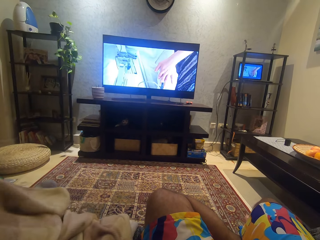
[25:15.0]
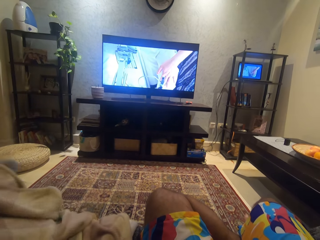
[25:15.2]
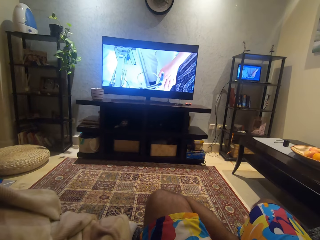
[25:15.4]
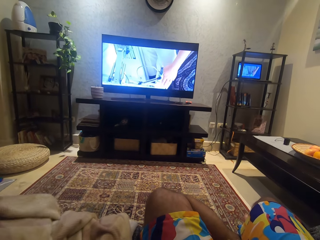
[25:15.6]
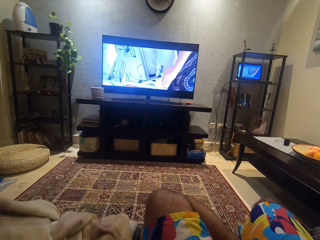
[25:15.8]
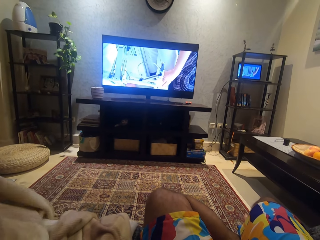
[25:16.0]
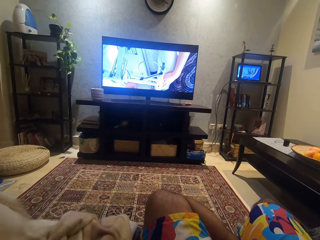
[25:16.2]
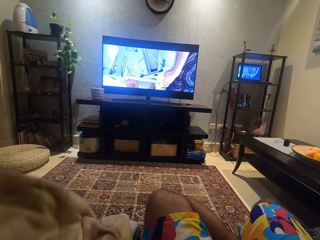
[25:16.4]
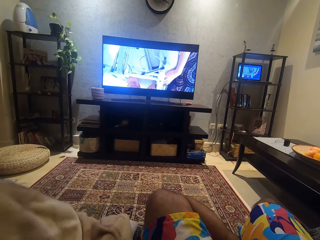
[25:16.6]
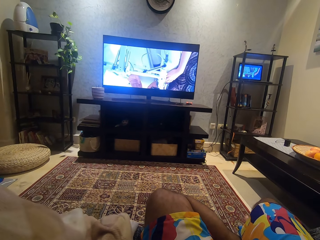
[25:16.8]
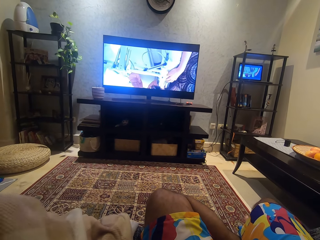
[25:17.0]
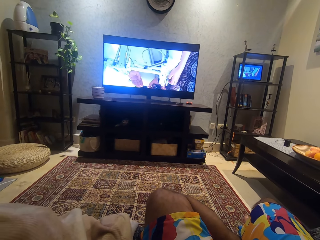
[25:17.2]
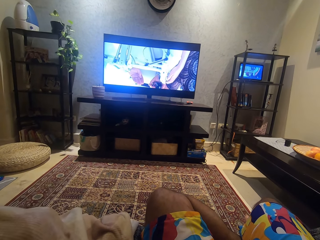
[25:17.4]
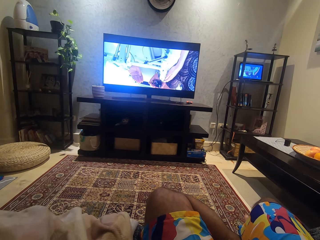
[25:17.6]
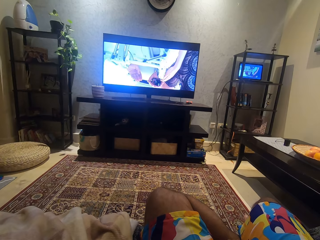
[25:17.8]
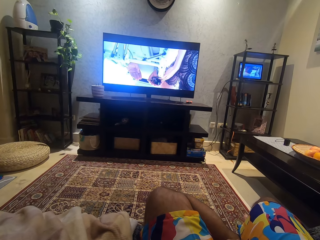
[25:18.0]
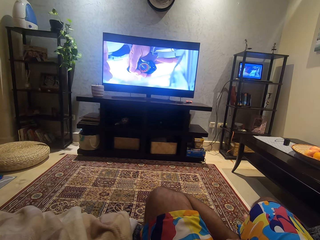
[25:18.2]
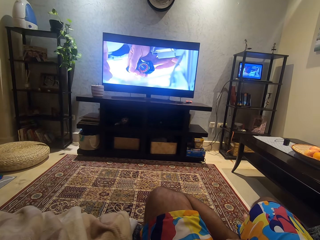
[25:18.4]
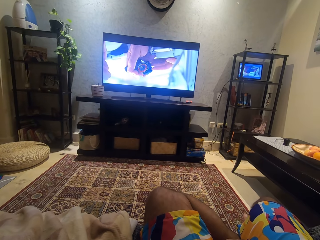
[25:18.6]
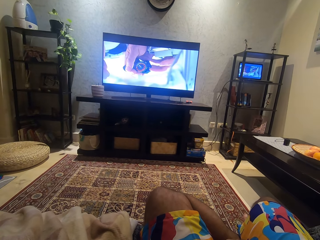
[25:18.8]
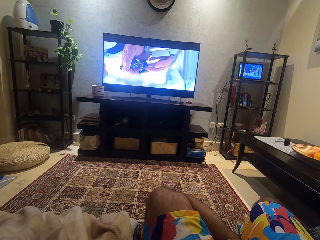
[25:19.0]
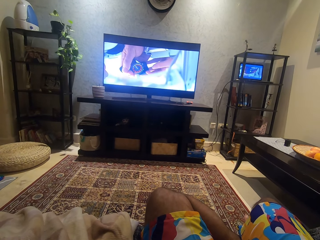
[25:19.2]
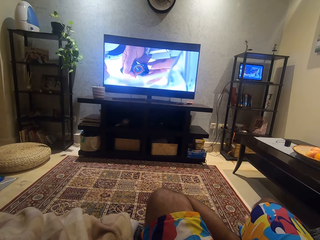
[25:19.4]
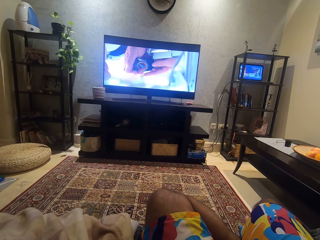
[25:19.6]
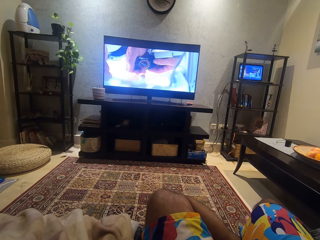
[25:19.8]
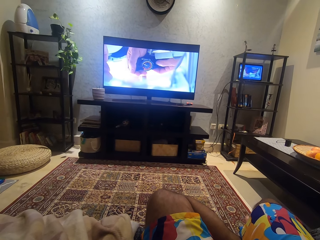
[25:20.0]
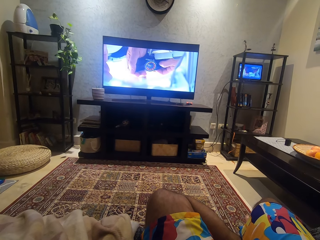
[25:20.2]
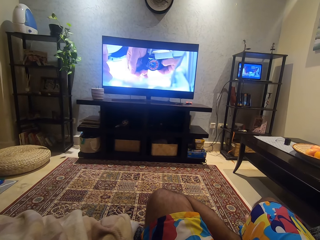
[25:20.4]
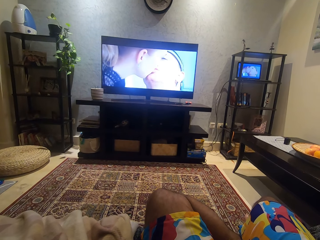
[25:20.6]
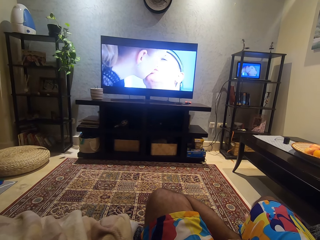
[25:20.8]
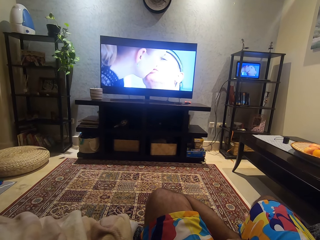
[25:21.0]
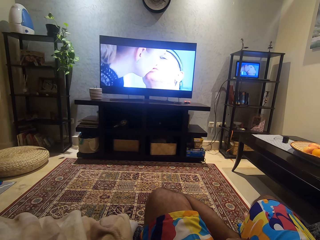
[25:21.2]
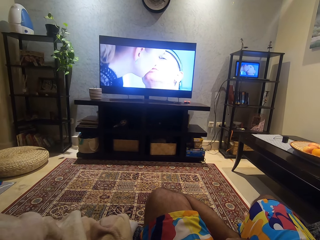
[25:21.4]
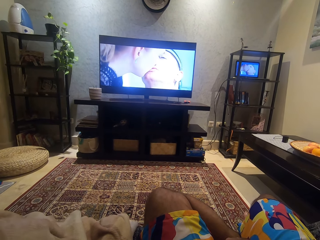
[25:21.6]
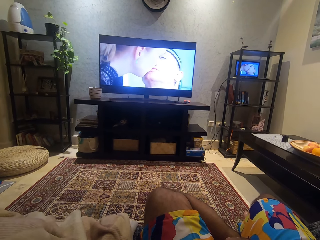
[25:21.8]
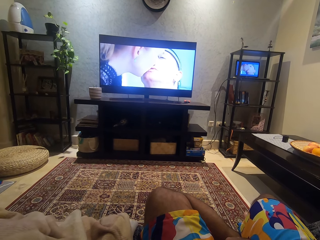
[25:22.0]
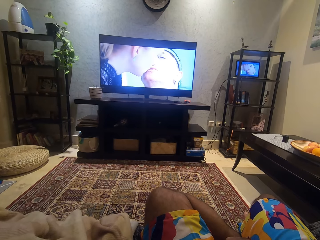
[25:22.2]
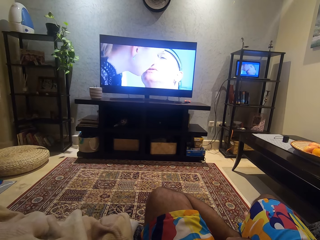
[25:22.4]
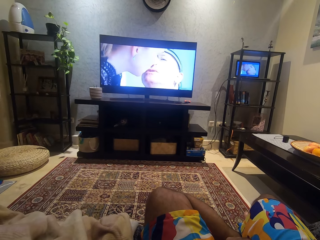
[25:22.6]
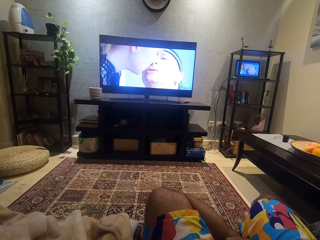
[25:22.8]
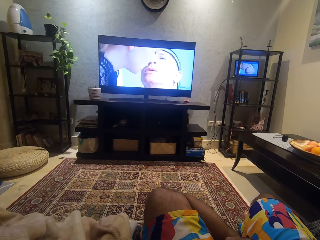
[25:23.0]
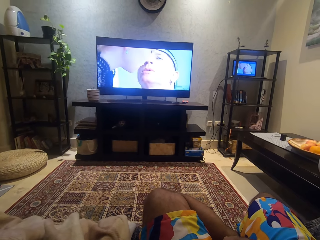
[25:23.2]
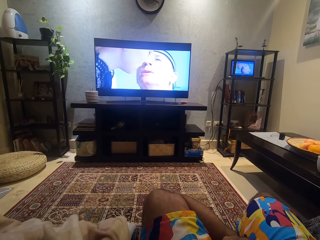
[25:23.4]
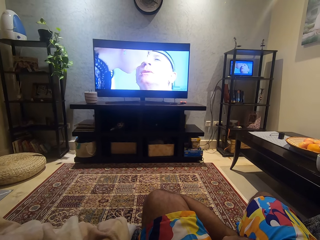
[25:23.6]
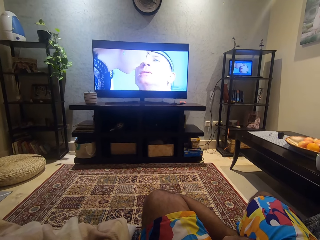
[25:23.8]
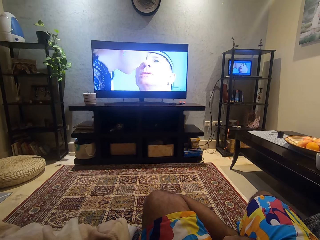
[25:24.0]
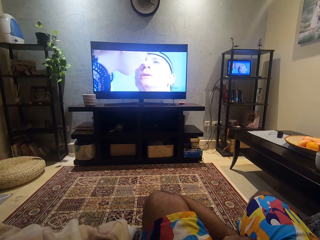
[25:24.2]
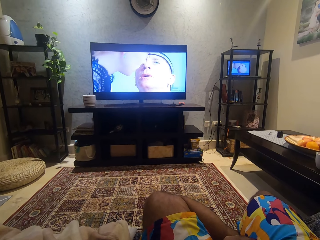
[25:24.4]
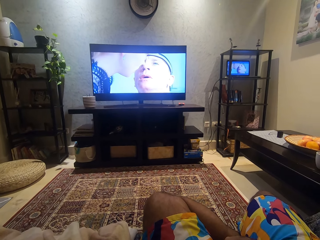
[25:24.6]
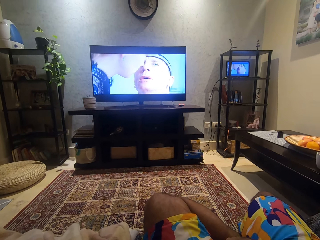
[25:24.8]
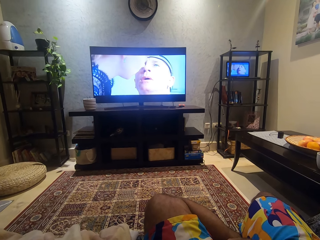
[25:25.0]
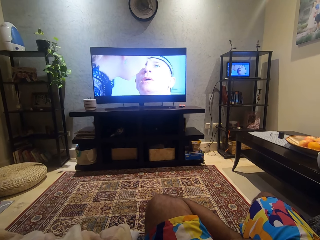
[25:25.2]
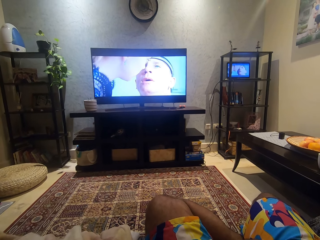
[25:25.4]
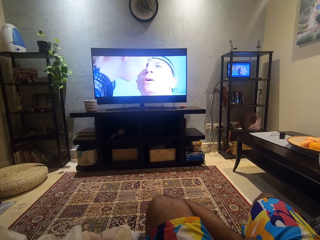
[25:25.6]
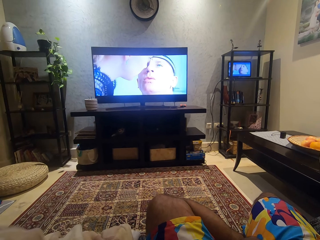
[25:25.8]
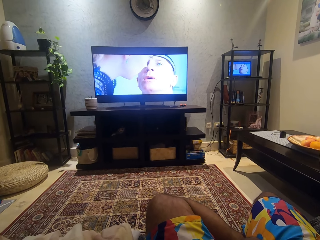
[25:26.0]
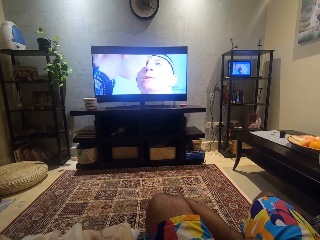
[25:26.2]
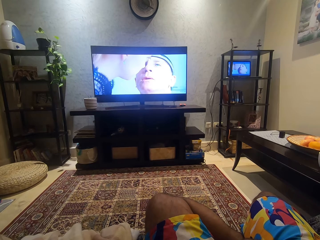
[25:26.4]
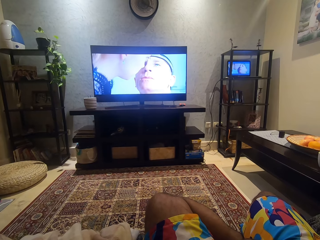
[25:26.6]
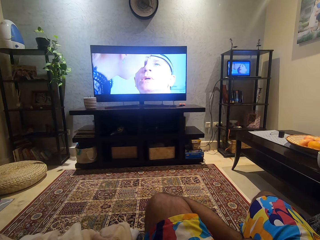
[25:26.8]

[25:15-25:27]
The woman covers herself with the blanket. The camera wearer watches a movie.

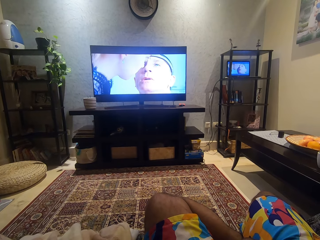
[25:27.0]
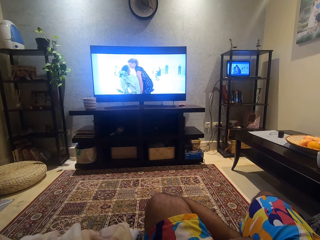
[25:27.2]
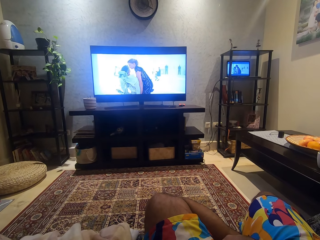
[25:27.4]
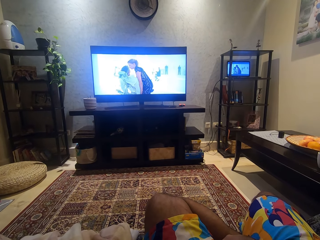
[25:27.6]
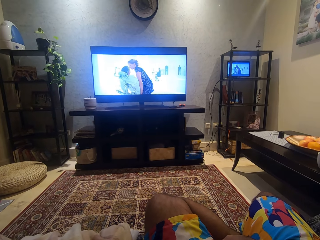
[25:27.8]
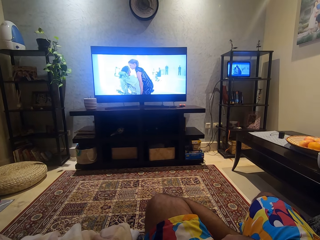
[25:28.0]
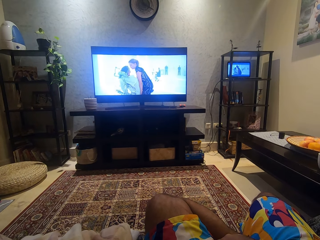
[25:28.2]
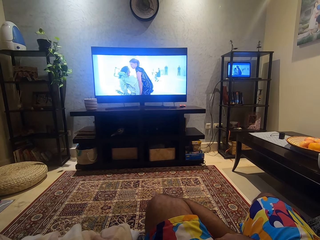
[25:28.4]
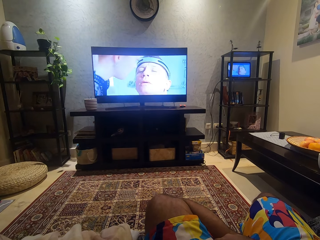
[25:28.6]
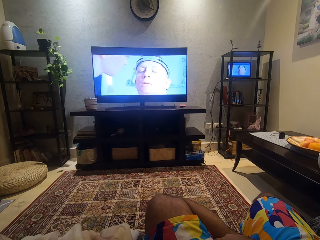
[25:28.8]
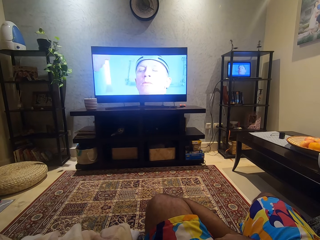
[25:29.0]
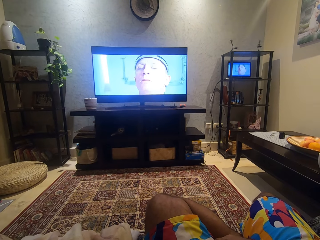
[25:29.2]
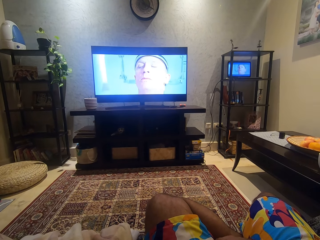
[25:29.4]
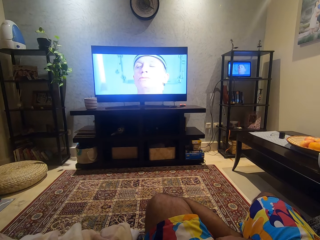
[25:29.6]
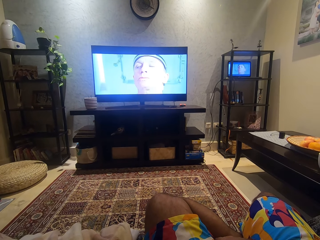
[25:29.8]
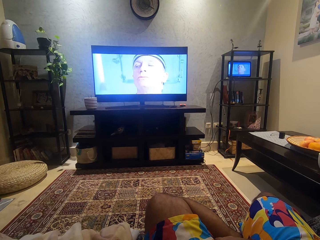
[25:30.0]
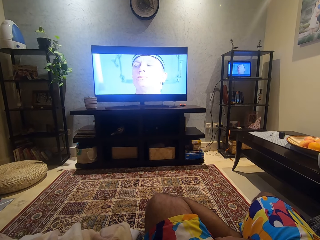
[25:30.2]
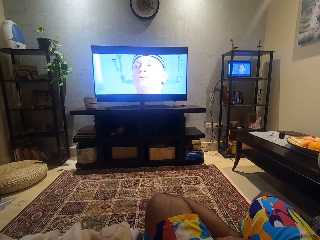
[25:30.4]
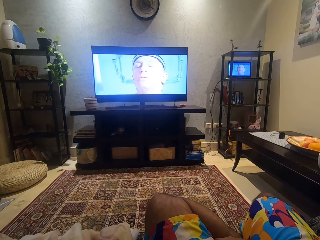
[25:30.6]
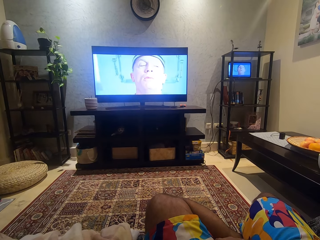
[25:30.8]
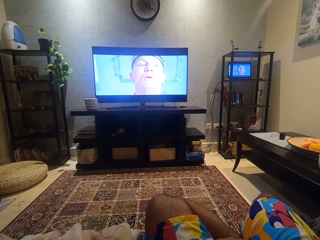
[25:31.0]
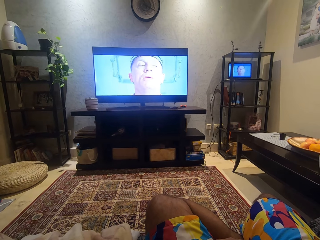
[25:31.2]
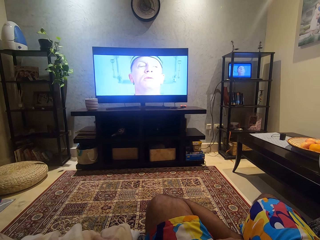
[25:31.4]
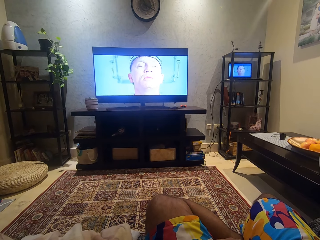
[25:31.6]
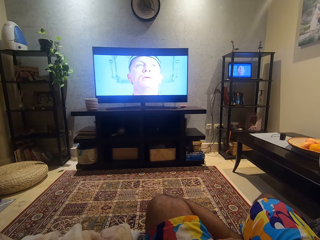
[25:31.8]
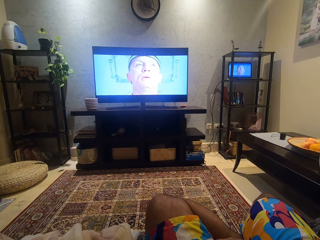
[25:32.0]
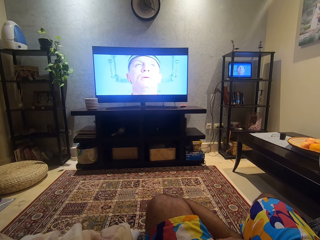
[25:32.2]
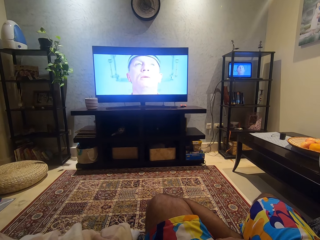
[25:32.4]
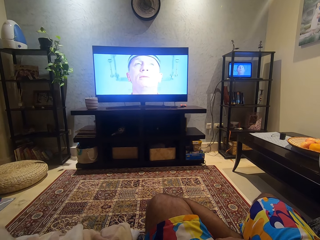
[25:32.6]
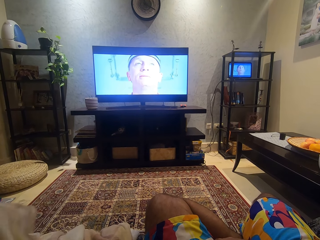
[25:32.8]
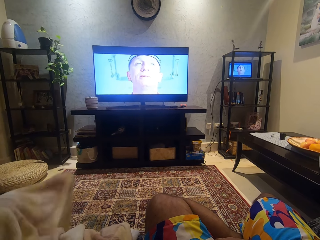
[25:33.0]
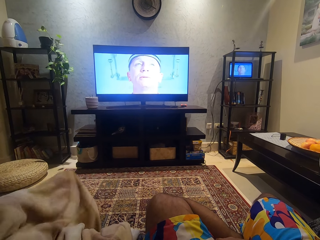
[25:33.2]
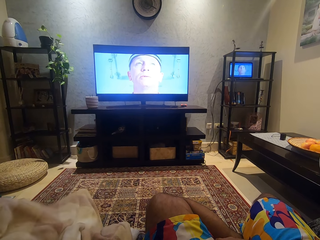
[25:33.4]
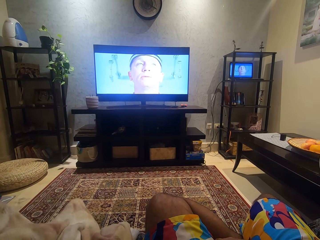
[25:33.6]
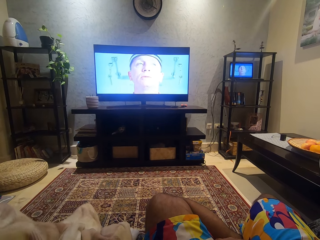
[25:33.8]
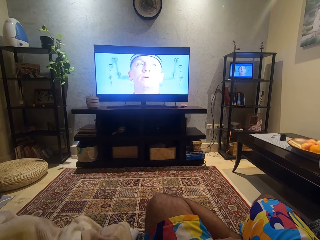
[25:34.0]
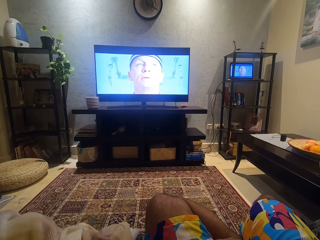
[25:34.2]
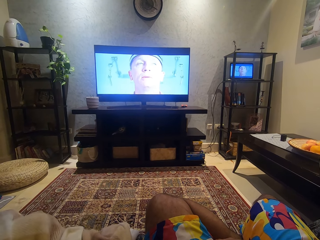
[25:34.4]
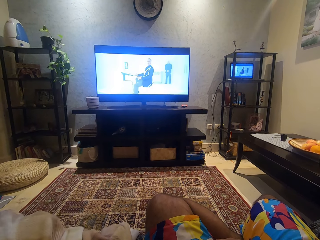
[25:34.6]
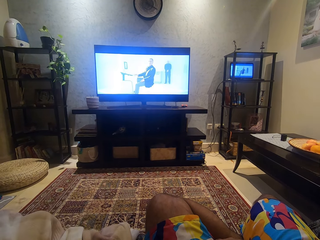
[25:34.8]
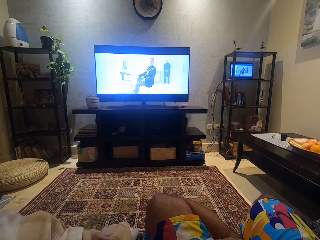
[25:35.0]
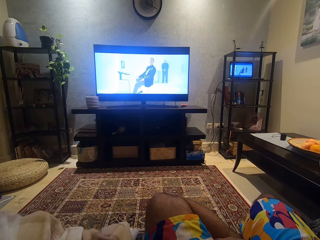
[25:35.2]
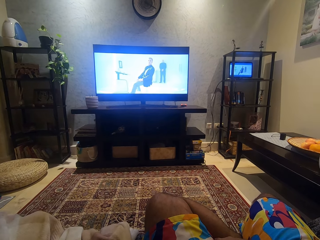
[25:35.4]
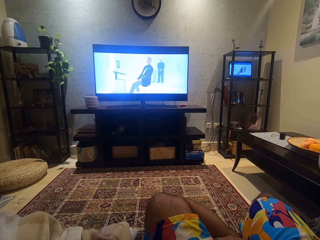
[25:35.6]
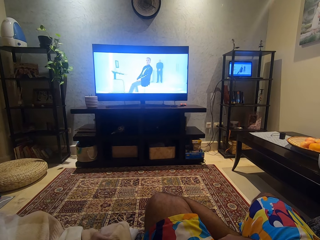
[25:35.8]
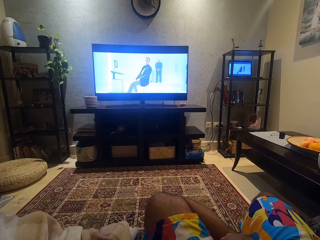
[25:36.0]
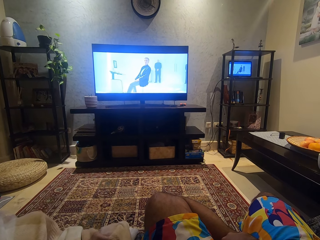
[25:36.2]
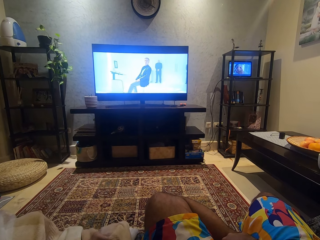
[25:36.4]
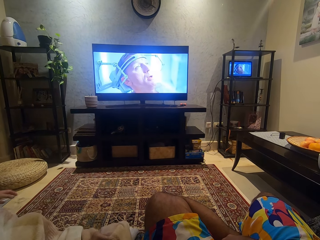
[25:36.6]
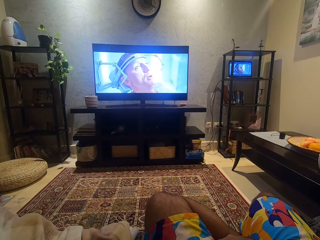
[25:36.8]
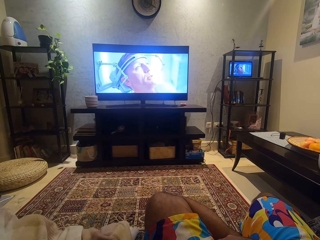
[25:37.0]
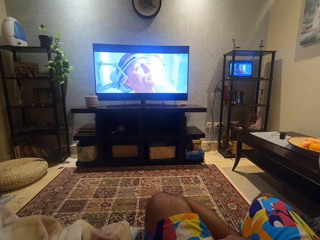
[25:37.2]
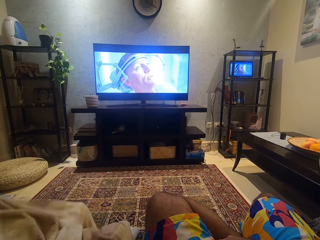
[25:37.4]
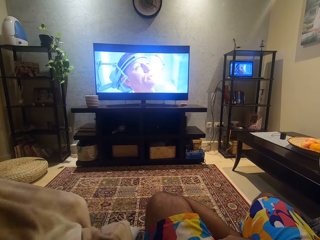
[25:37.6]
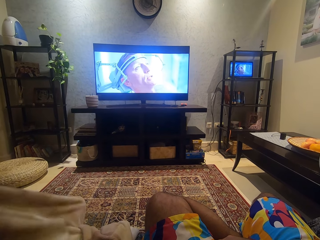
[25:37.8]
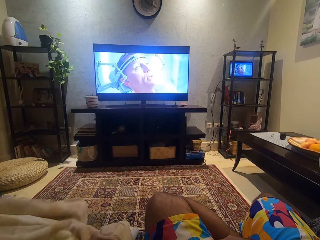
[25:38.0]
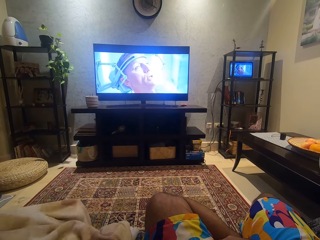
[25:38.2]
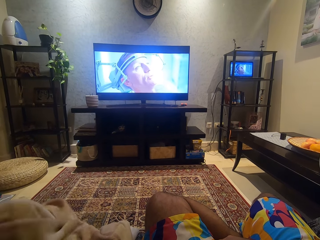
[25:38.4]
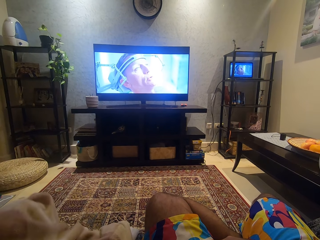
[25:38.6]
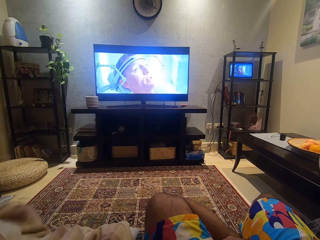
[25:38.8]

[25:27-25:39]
The woman pulls a cloth.
